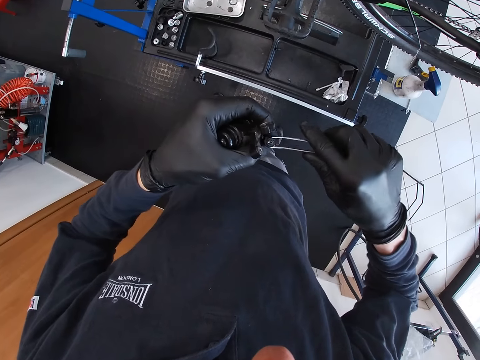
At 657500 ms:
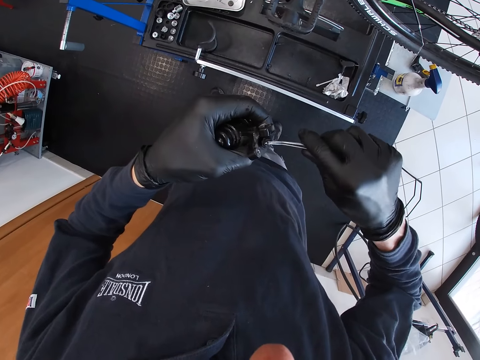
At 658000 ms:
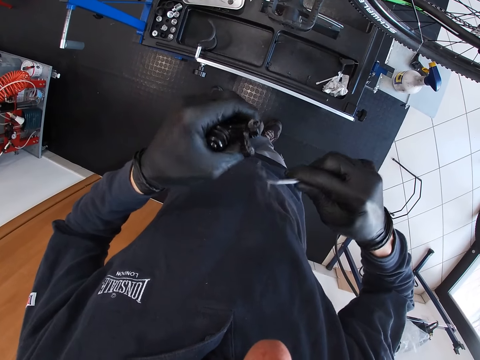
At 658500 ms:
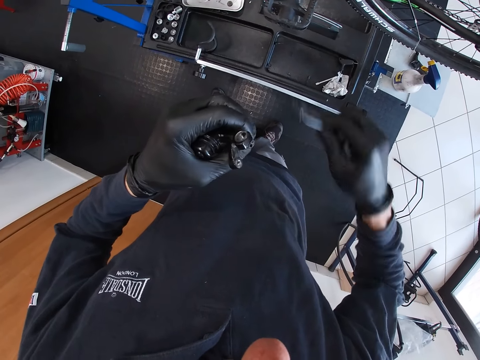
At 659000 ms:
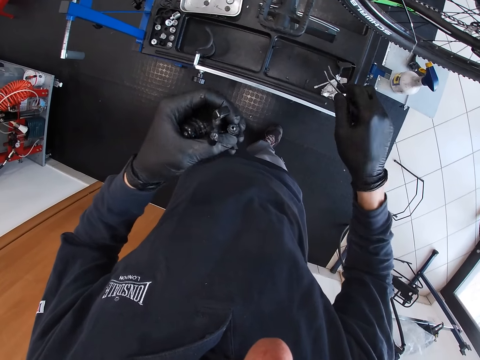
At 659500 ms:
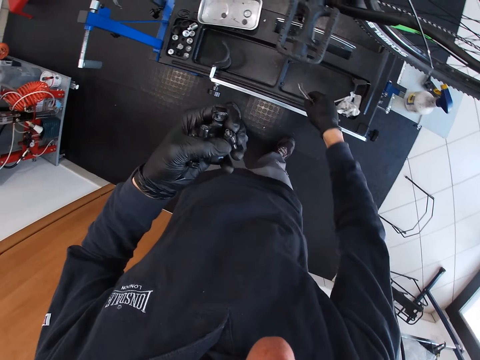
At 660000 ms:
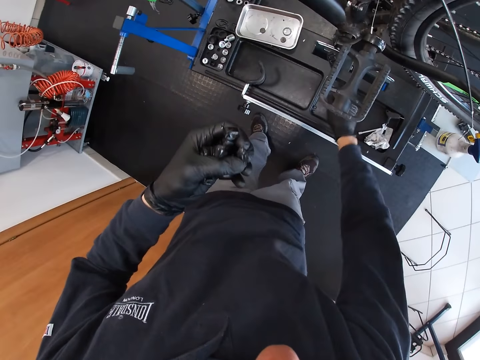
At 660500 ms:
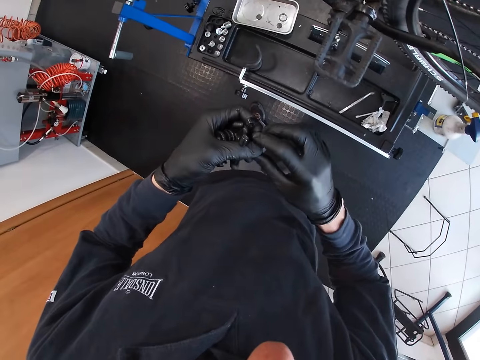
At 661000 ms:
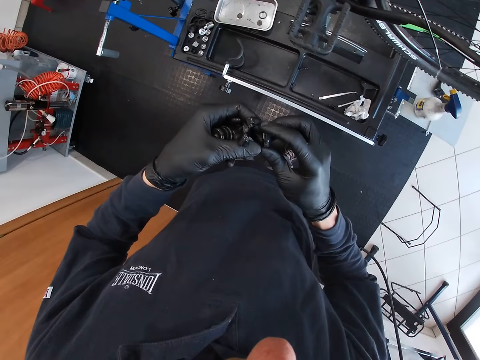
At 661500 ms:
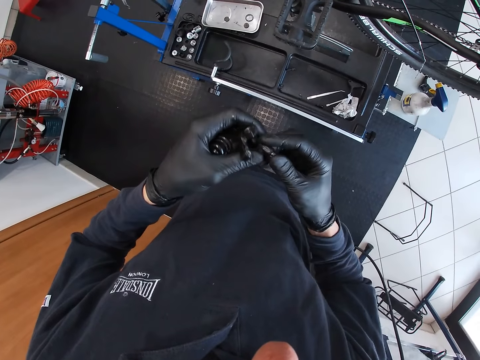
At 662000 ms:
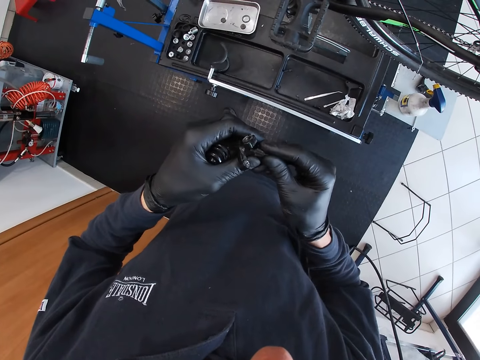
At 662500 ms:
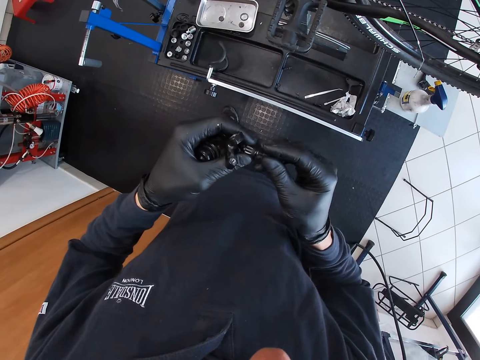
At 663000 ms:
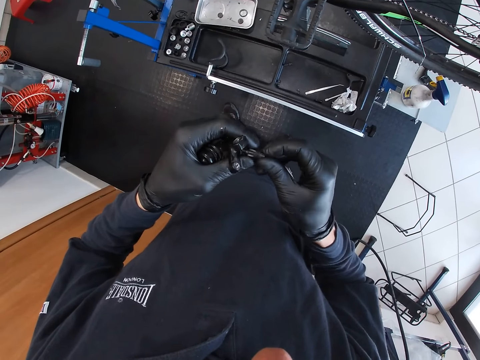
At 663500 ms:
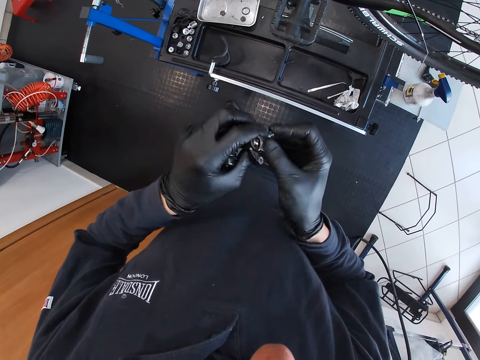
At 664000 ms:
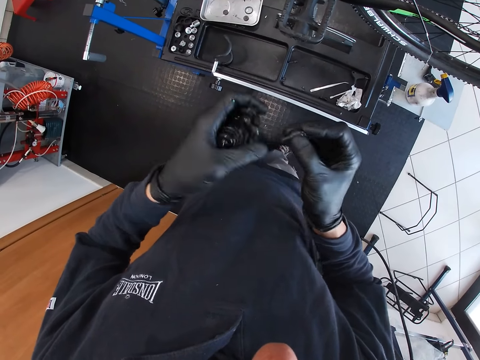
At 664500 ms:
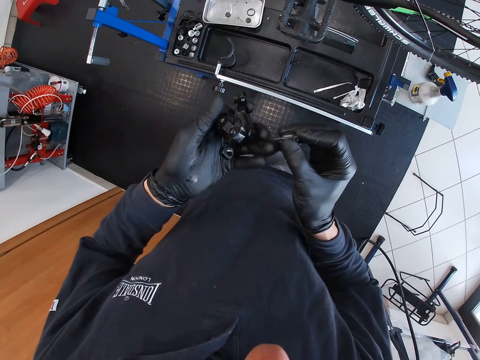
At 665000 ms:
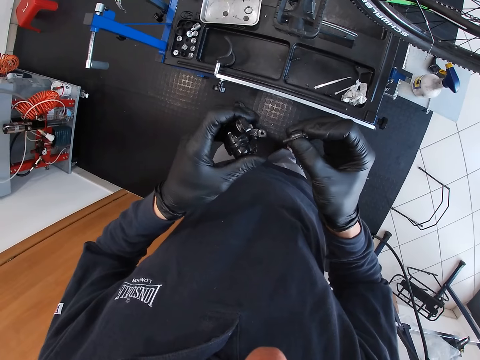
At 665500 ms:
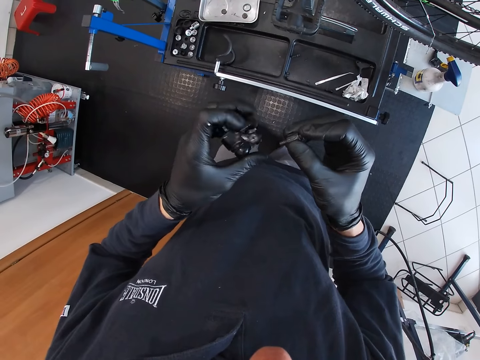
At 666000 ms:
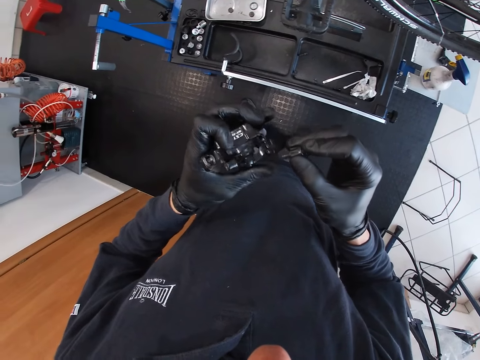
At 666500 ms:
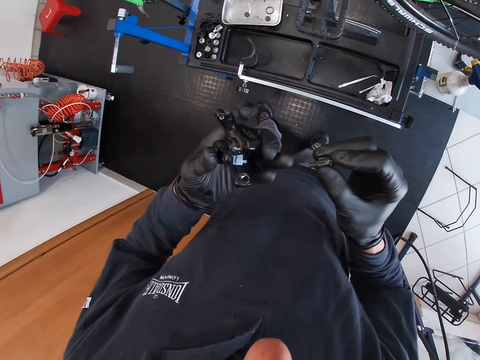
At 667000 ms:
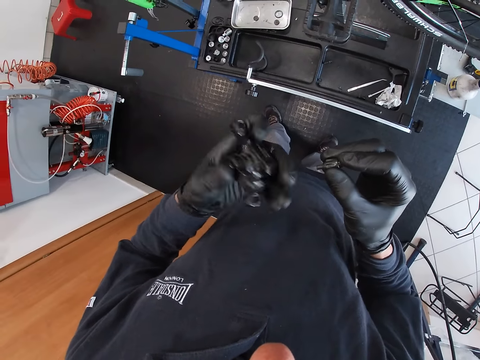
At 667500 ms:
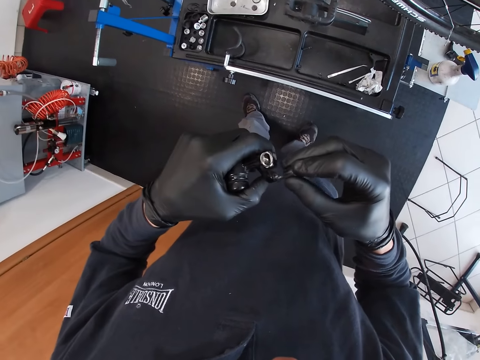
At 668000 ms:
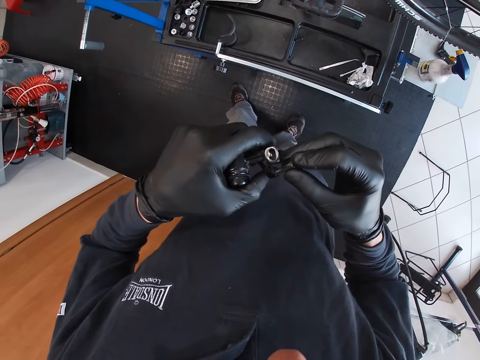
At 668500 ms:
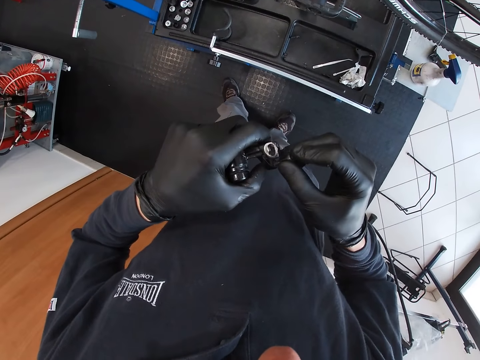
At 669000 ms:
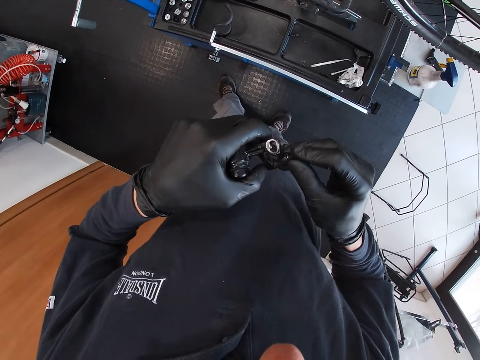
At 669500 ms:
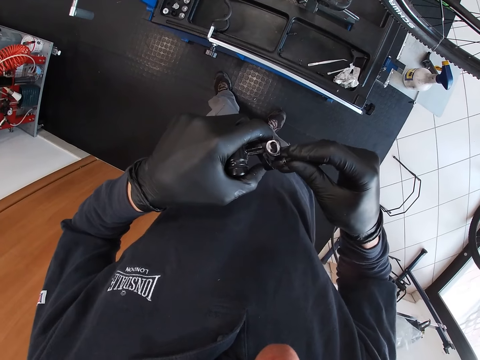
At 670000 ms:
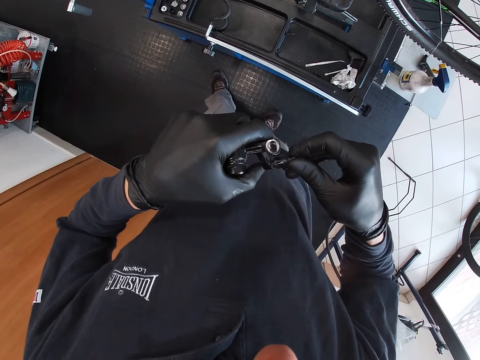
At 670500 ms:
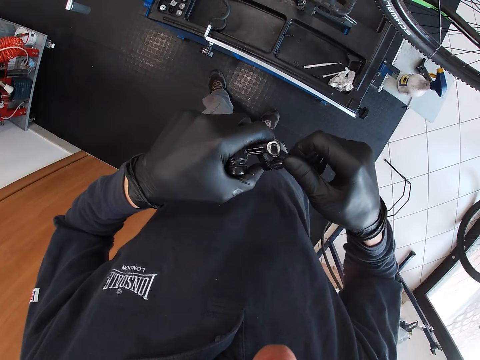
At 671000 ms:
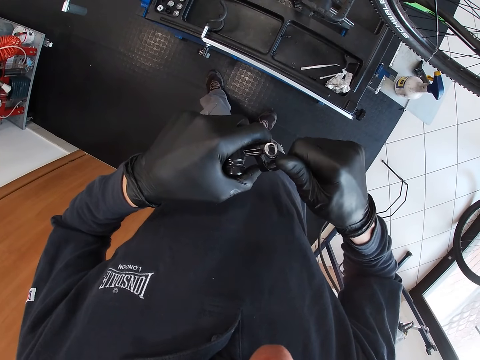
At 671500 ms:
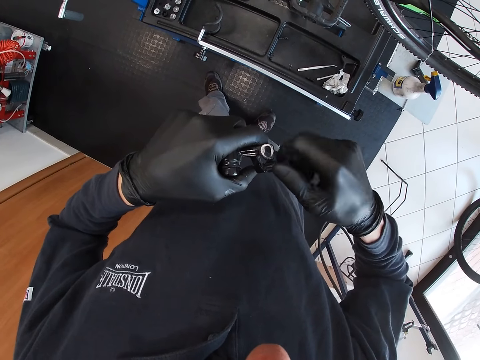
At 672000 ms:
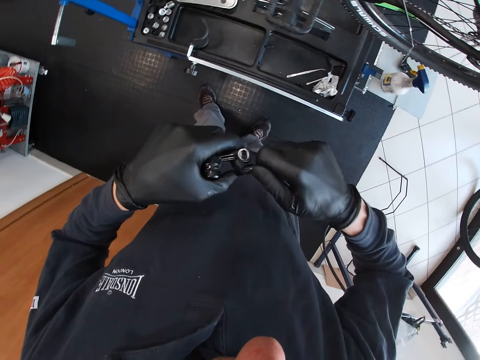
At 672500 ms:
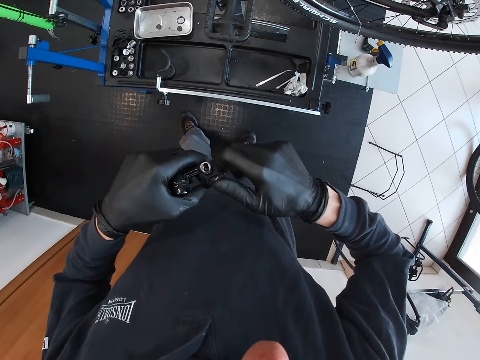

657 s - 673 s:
The camera wearer adjusts a nut on a pedal. He removes dirt from the screw with the curved tweezer in his right hand. He drops the curved tweezer or screwdriver on the table with his right hand. He adjusts the screw in his right hand. He adjusts the pedal on his hands. He adjusts the nut in the pedal. He fixes the screw on the shifter with his right hand.

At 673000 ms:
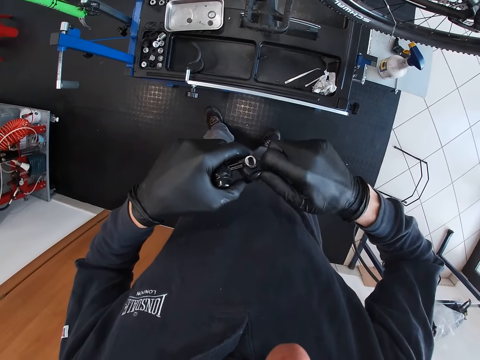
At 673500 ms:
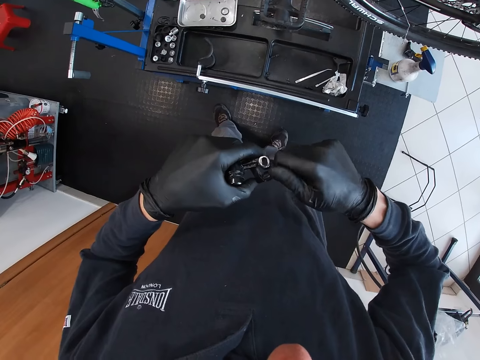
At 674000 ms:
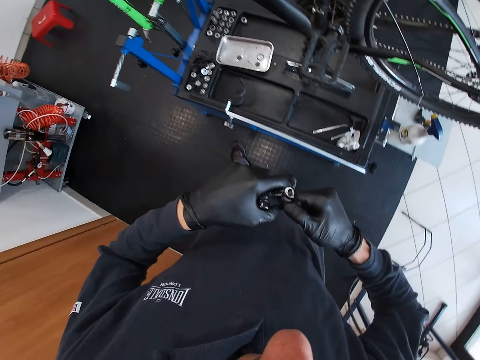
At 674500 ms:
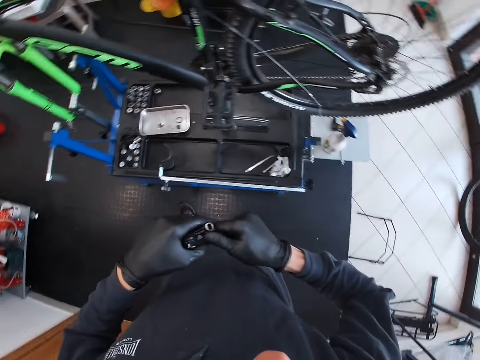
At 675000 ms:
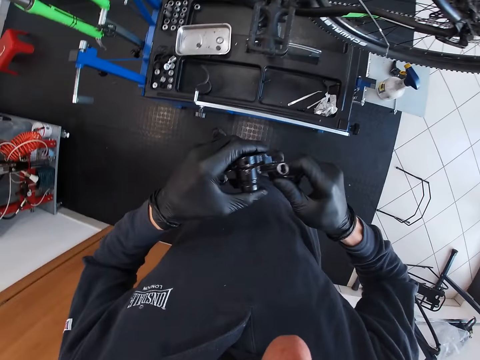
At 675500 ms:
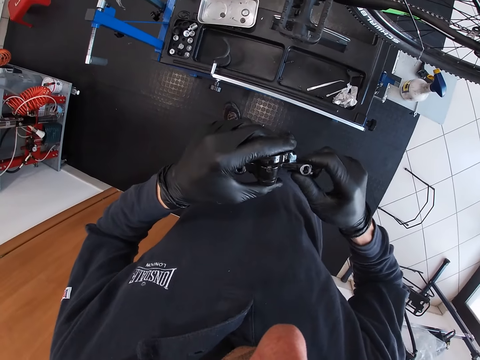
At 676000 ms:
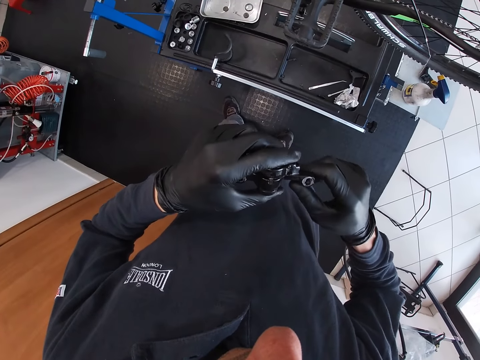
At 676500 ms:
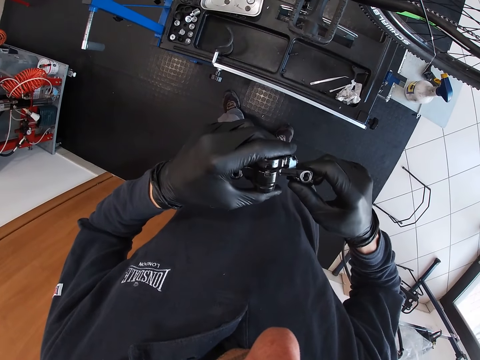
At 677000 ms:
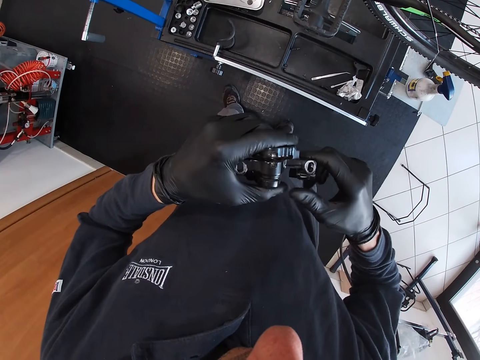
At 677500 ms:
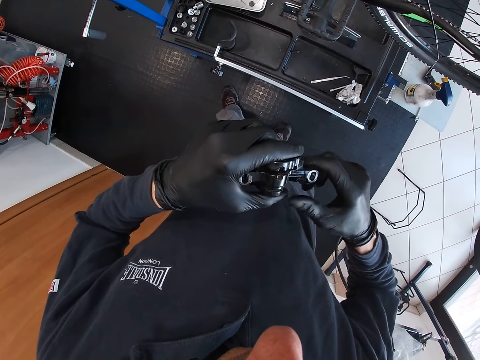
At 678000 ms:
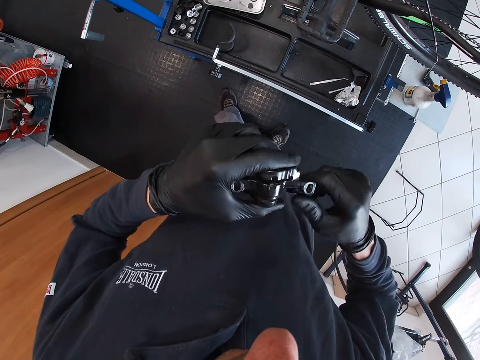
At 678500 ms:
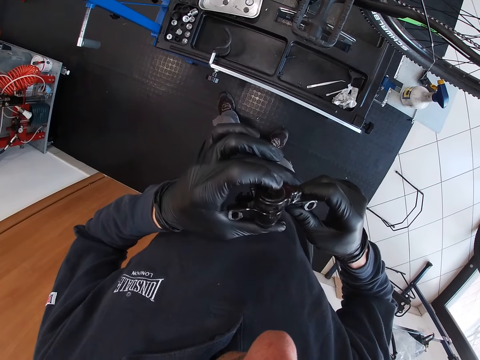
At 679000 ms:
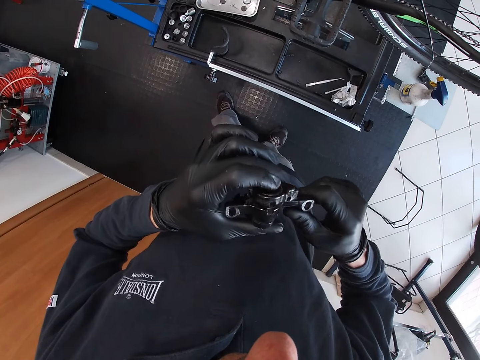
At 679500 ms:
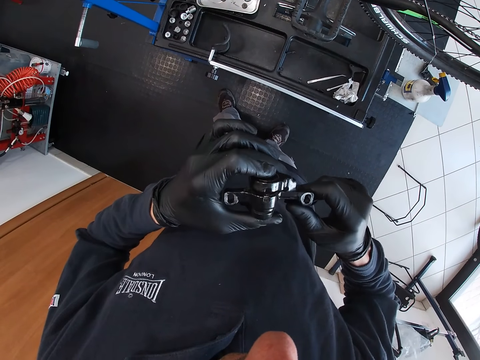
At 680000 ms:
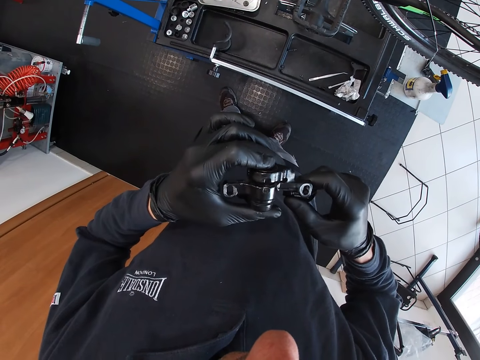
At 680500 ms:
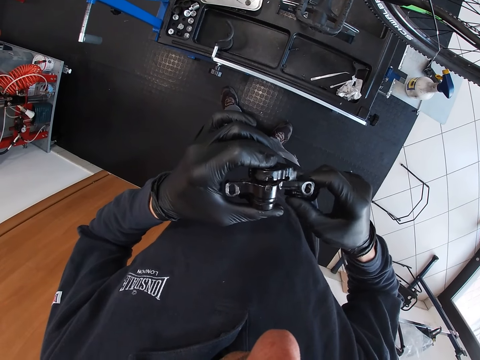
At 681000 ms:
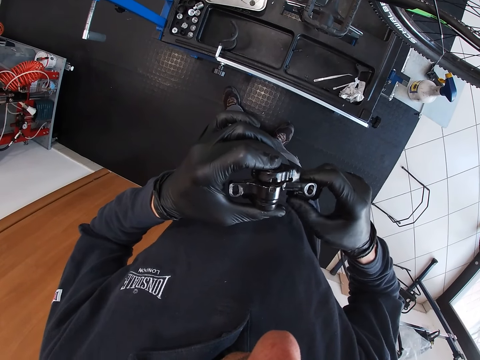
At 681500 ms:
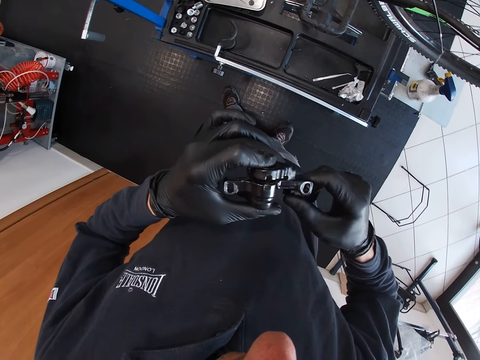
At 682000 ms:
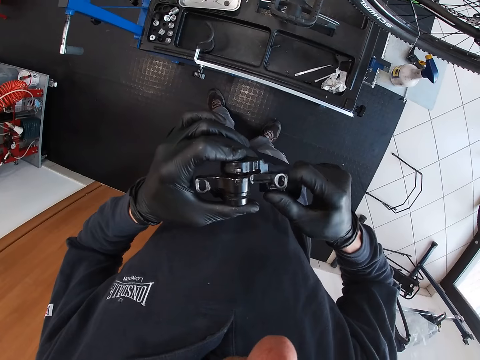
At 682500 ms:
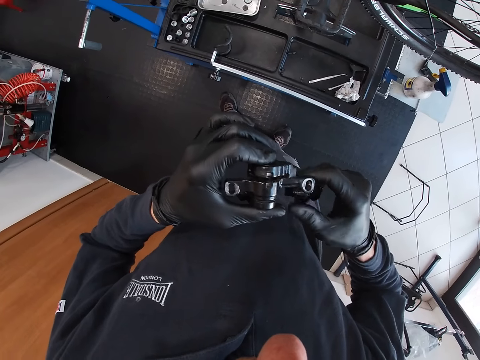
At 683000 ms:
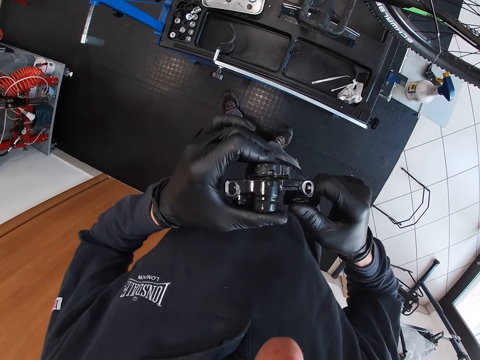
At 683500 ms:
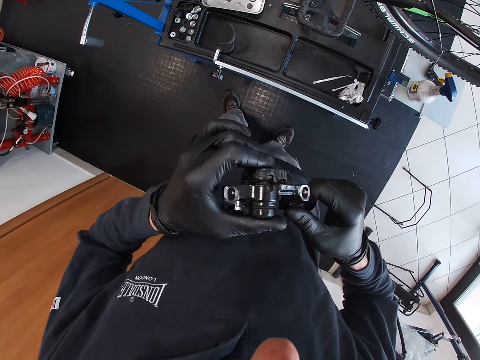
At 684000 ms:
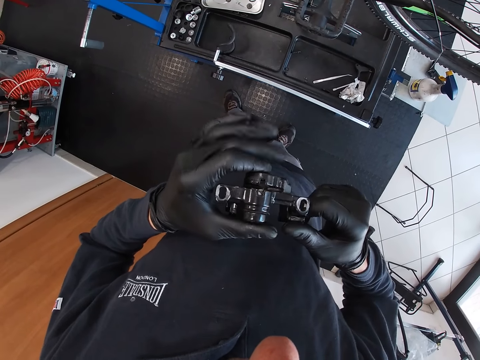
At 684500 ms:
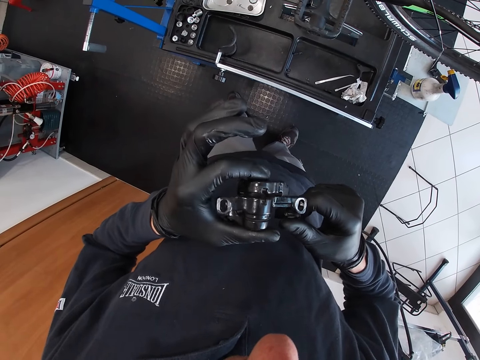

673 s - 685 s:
The camera wearer looks around a garage. They adjust a nut in a pedal.
